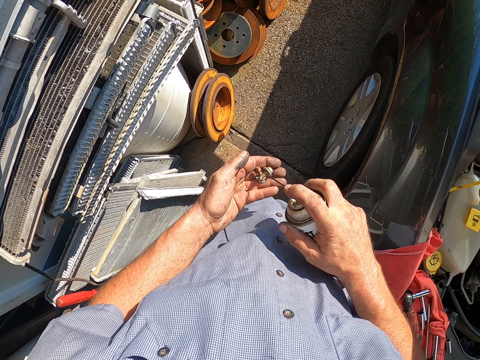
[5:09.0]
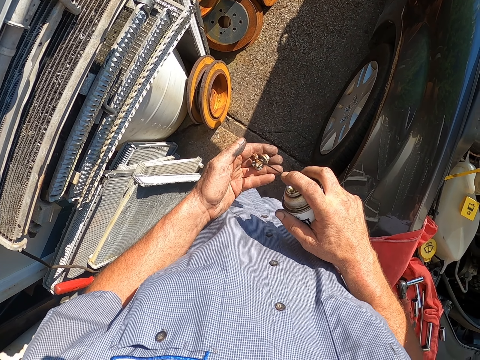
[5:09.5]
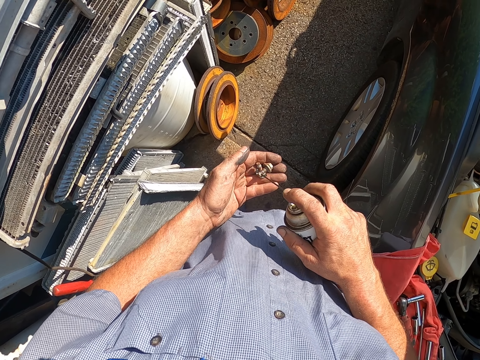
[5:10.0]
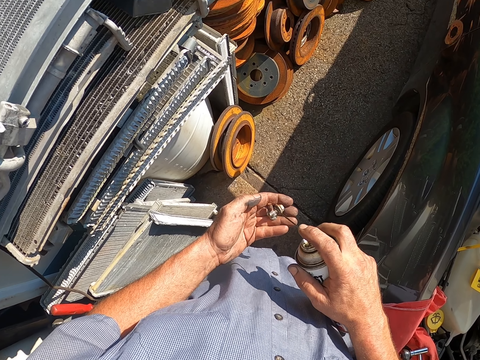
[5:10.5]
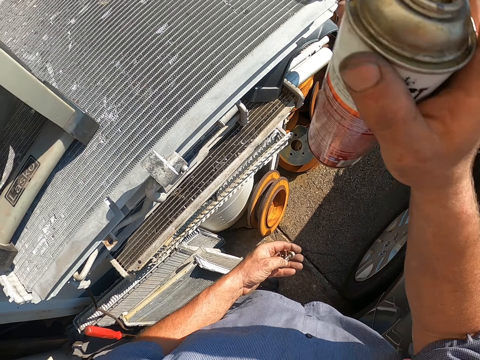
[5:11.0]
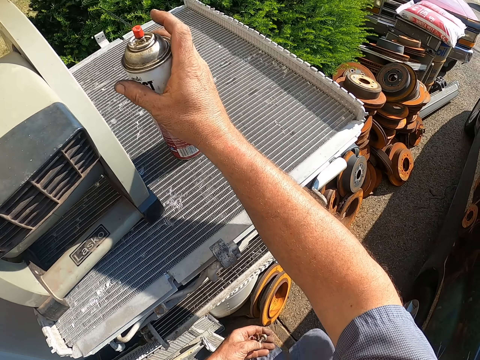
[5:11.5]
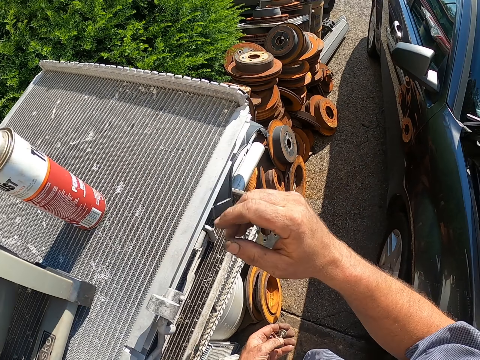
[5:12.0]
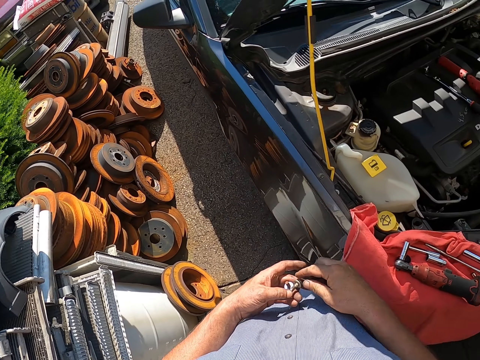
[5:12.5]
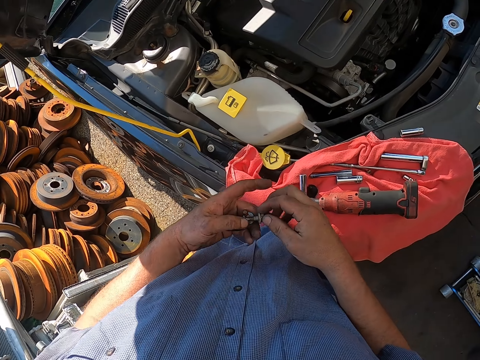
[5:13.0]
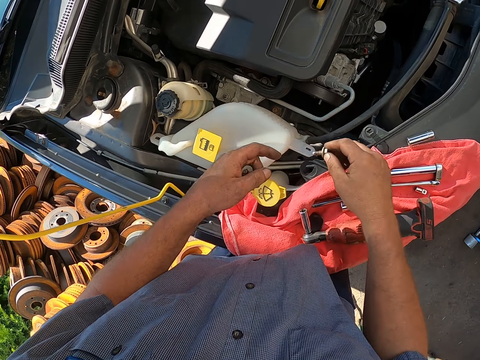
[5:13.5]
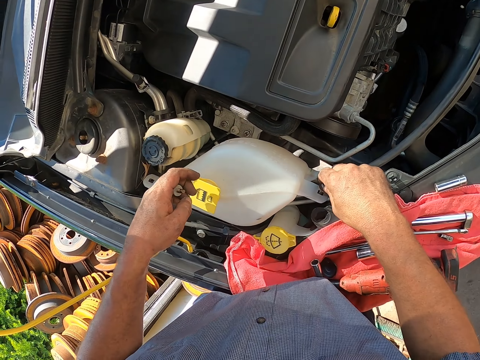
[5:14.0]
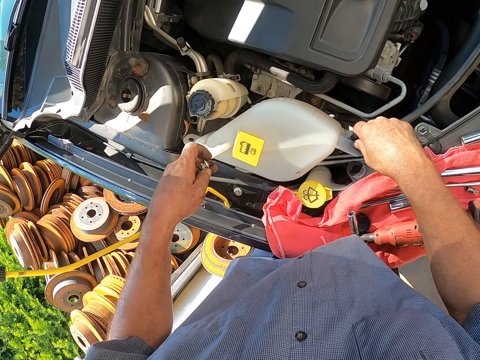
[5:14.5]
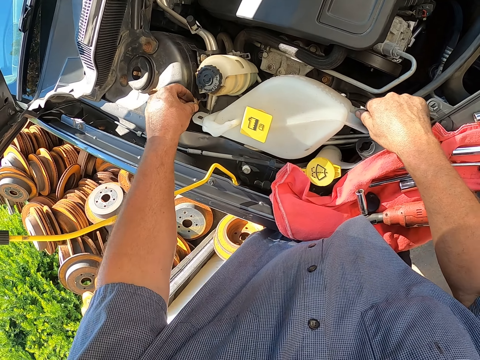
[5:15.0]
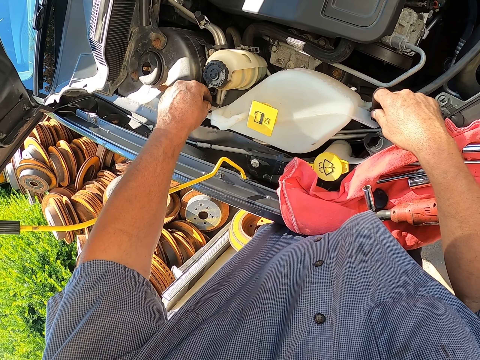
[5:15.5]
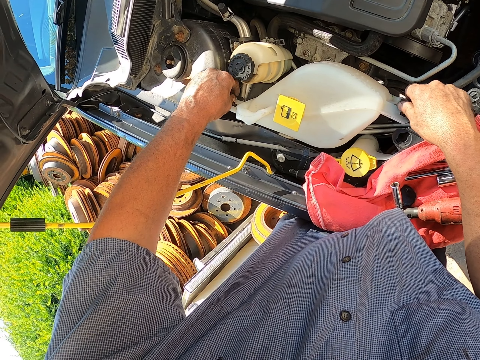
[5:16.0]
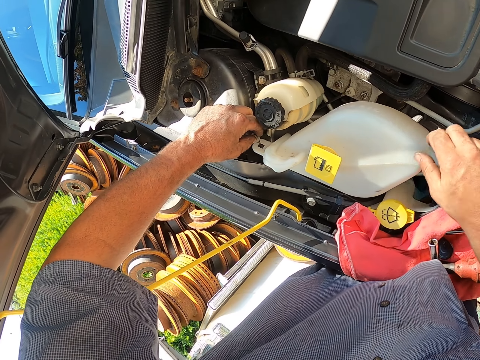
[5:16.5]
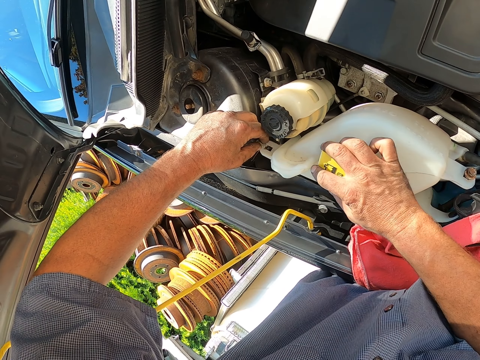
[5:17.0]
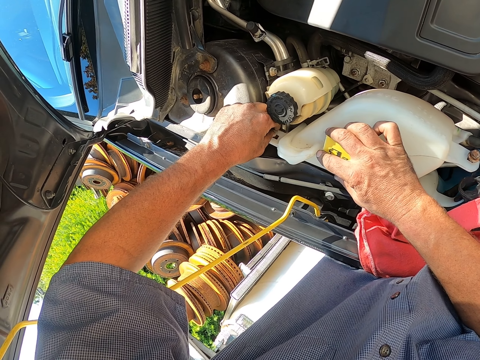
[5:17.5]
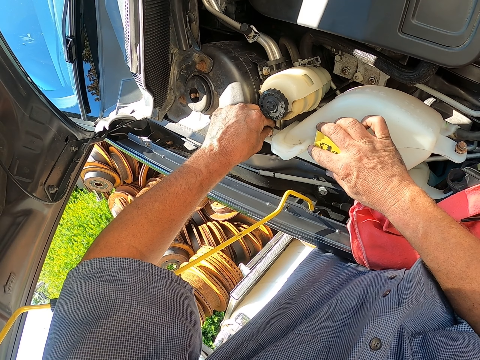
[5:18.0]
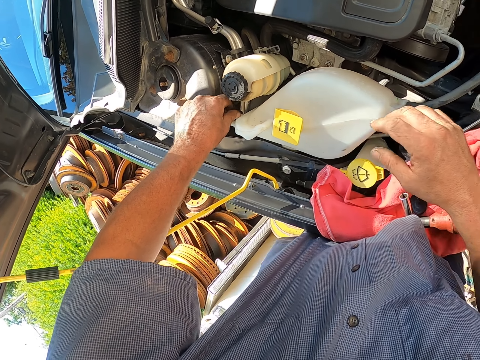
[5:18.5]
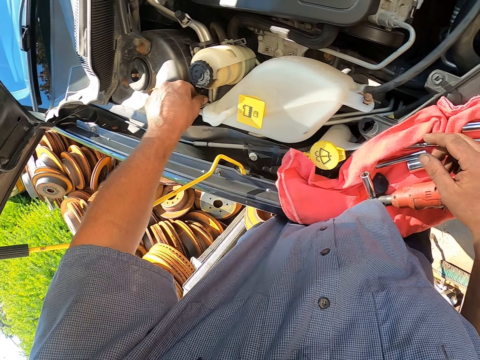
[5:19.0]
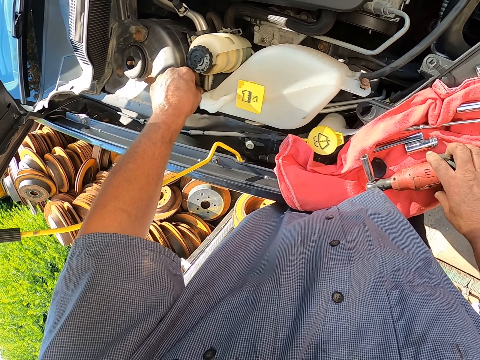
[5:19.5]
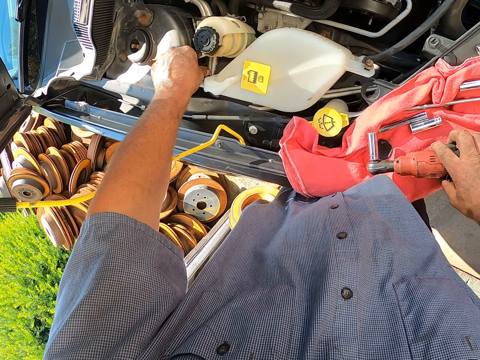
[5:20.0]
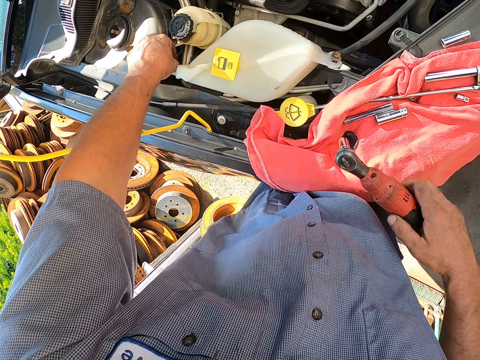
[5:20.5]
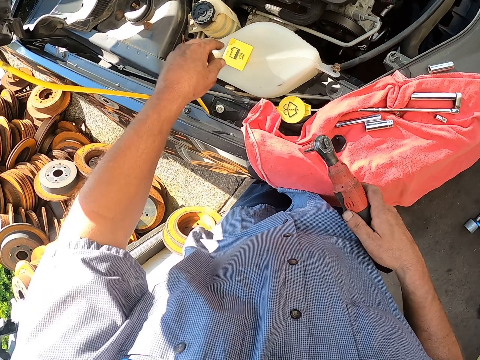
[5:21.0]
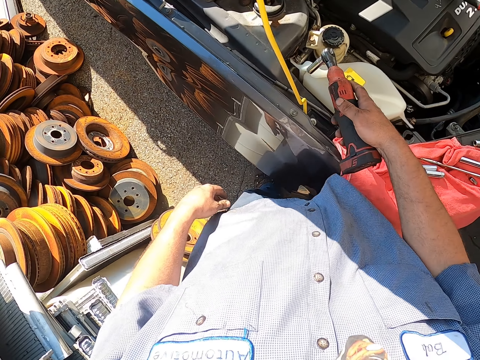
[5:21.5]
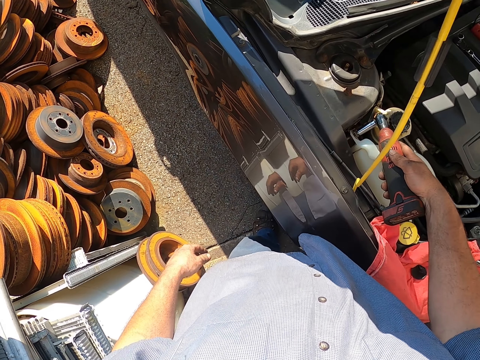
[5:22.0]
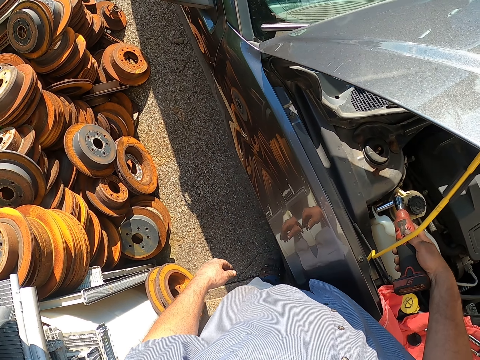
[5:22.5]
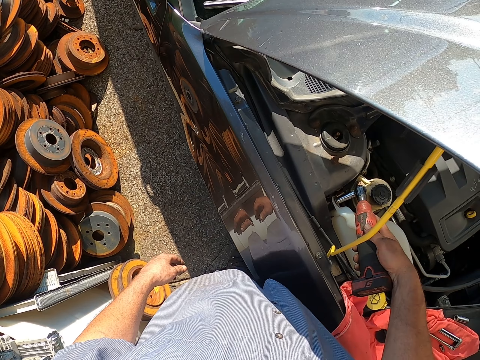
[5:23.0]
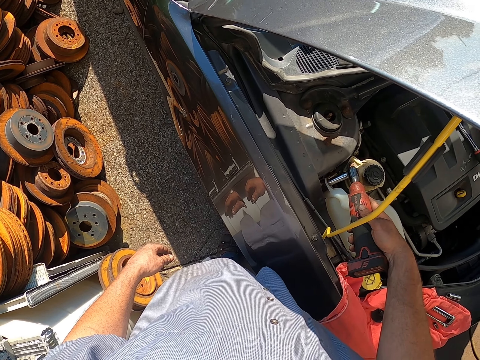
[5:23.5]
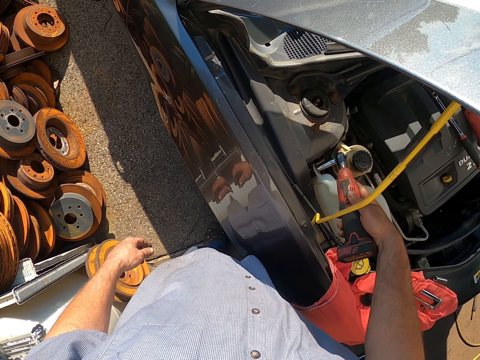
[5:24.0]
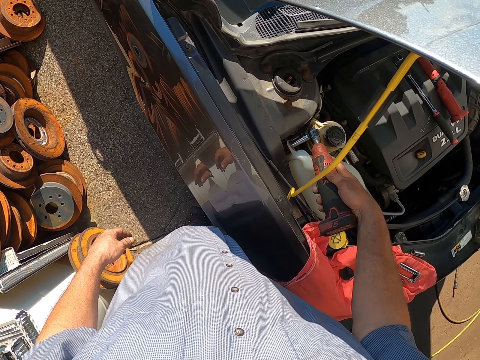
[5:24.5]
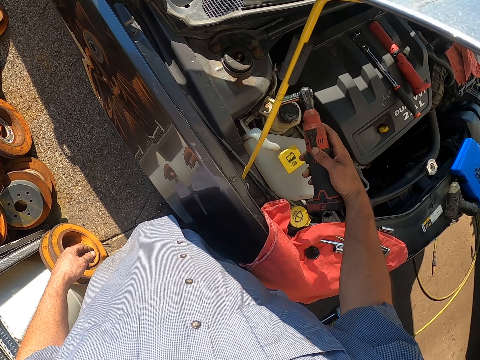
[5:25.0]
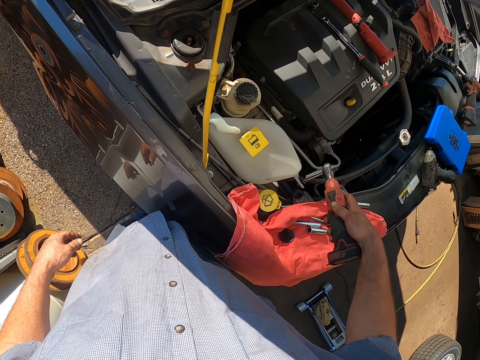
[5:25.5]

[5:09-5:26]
The camera wearer sprays the bolts with the lubricant. They put the lubricant on the counter. They tighten the nuts in the engine part. They fix the plastic liquid cooling tank in the car. They pick a drill machine from the car. They tighten the bolt with the drill machine.

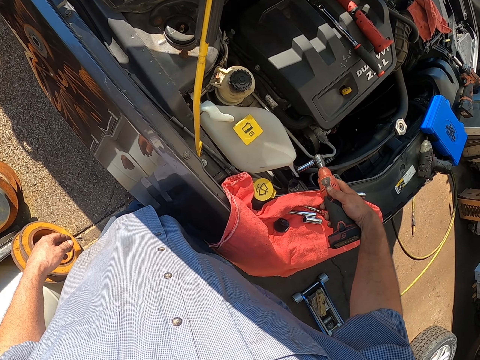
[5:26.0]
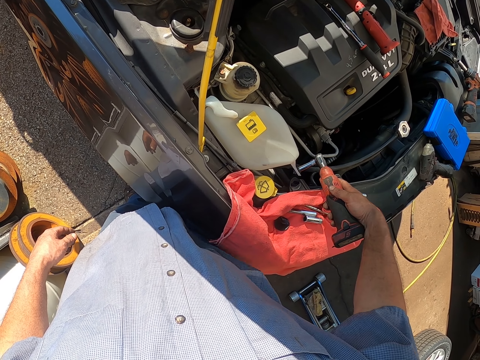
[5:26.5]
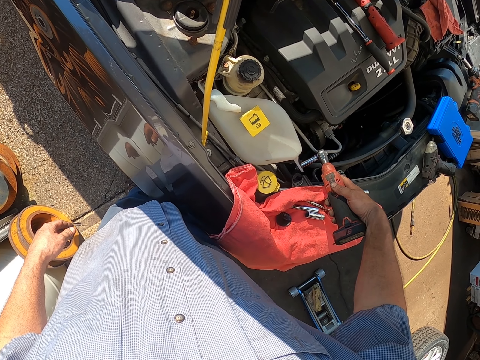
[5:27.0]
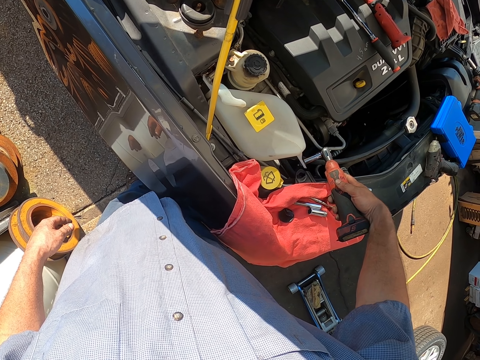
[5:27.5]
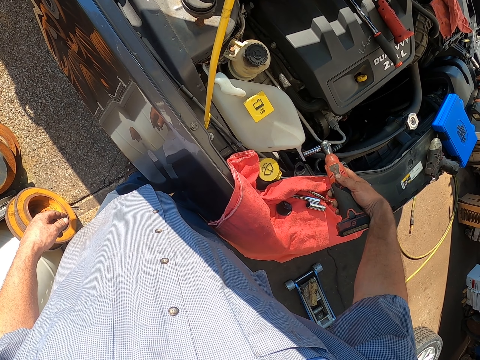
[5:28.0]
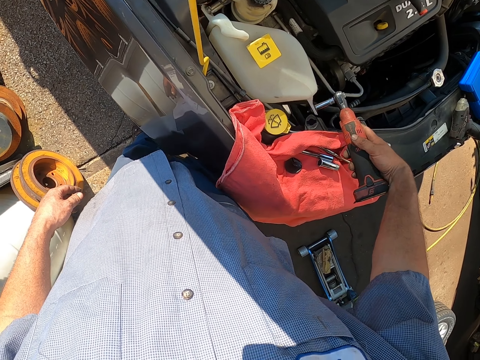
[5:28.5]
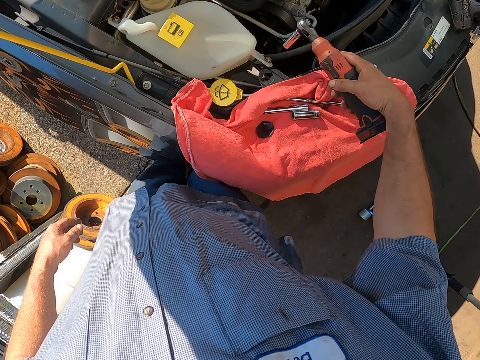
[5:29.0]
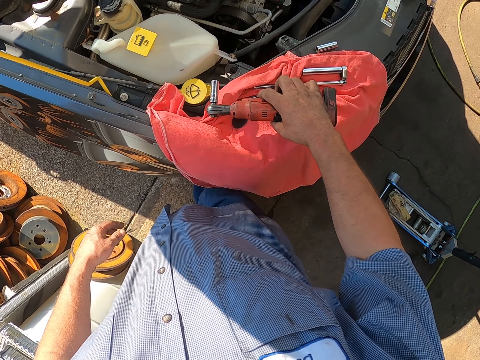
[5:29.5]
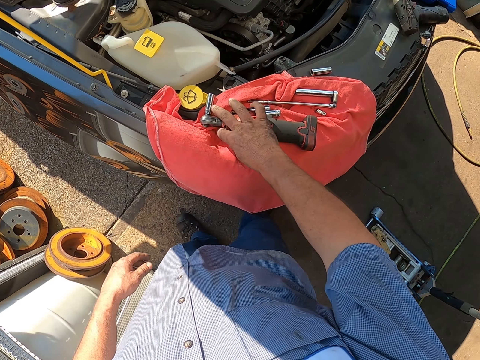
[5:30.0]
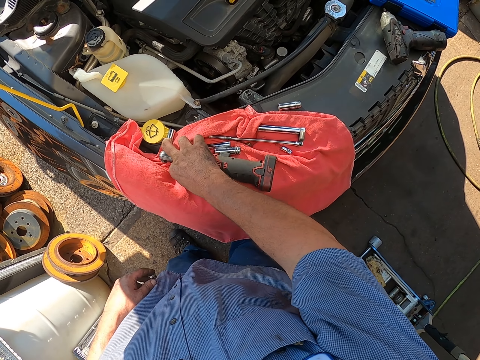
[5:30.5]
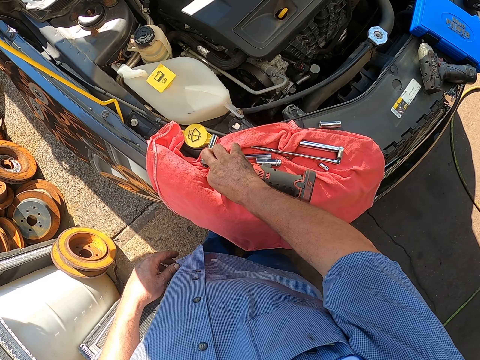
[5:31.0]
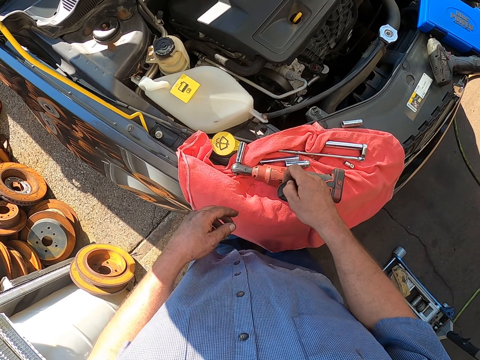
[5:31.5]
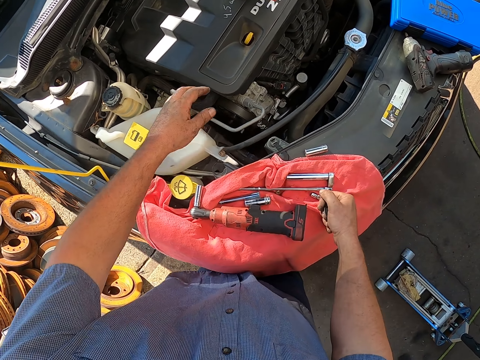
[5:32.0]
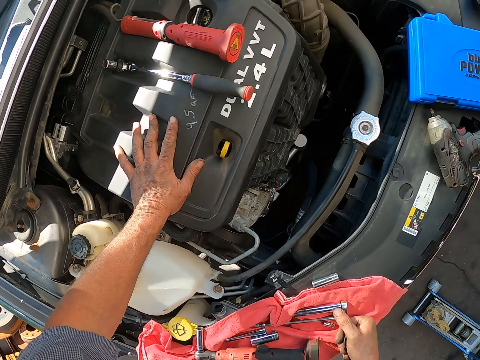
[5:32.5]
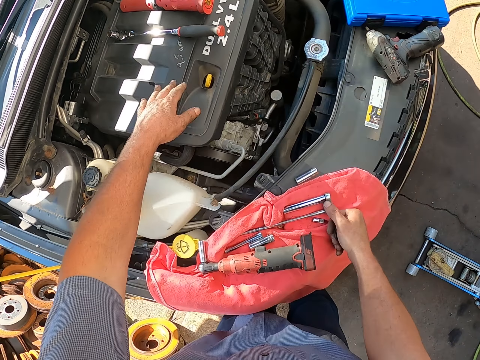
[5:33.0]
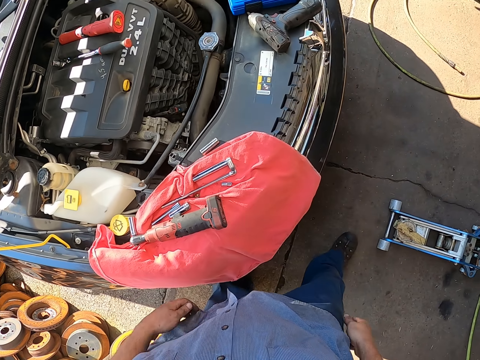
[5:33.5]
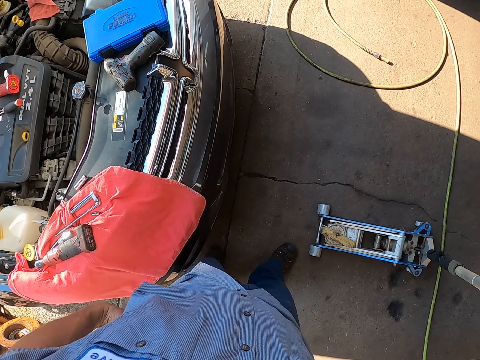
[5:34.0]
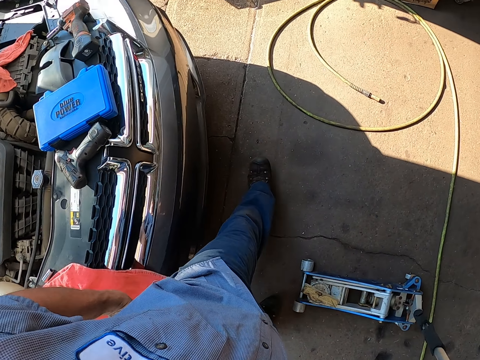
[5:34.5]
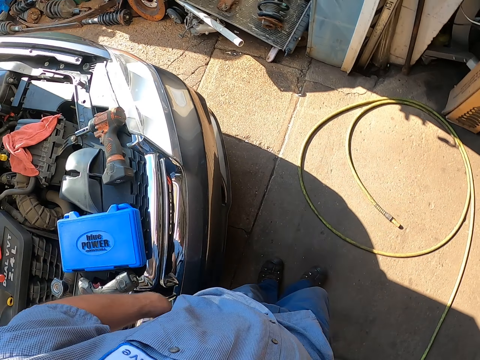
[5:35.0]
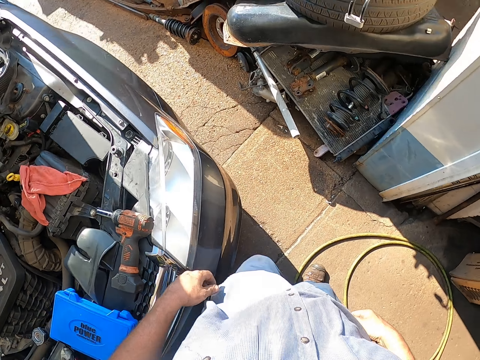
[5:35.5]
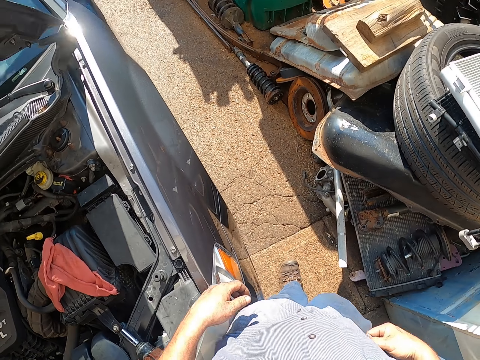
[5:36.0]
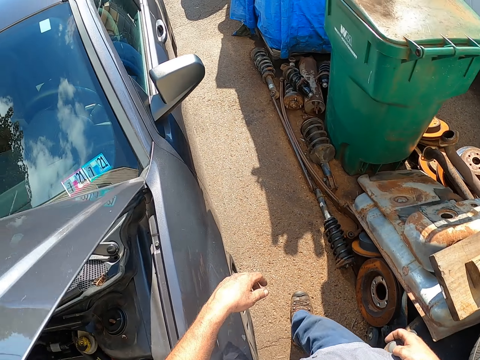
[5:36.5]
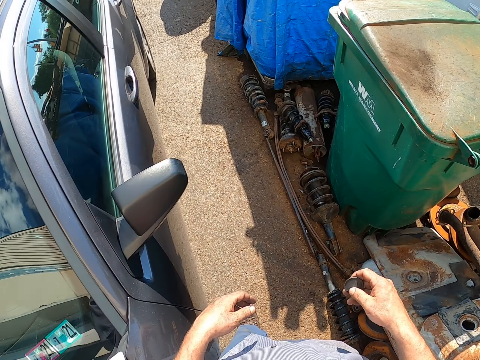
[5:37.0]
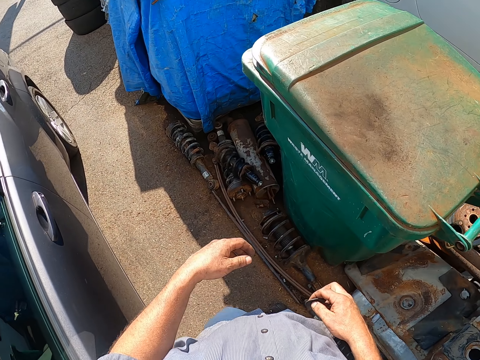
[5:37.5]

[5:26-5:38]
The camera wearer puts the drill machine on the car. They pick something on the car. They touch the oil filler cap. They walk around the garage.
